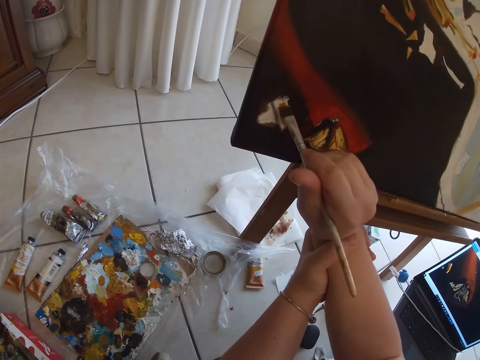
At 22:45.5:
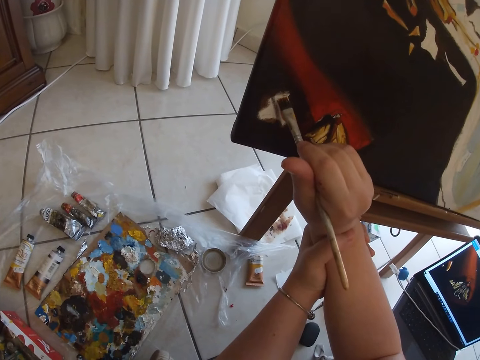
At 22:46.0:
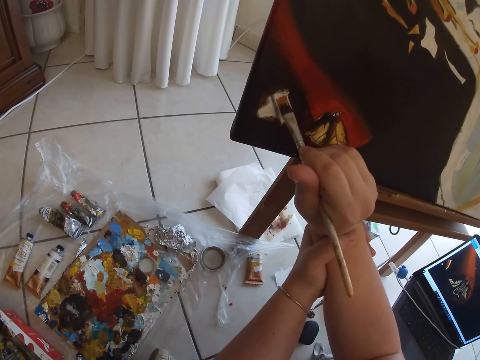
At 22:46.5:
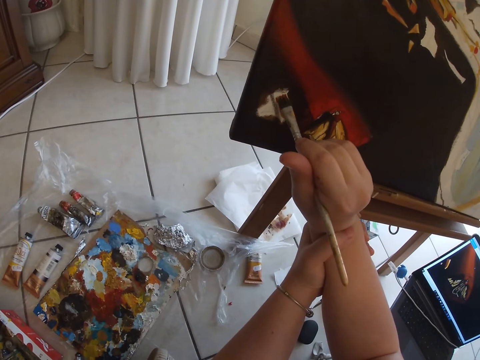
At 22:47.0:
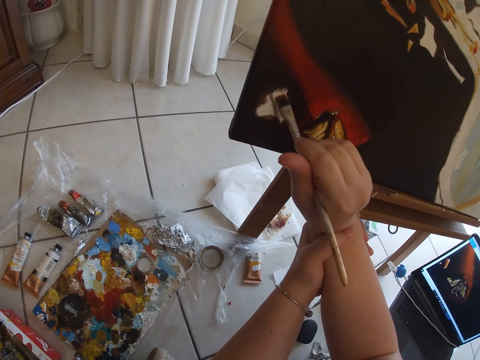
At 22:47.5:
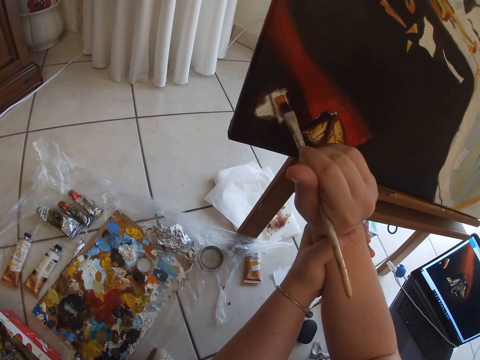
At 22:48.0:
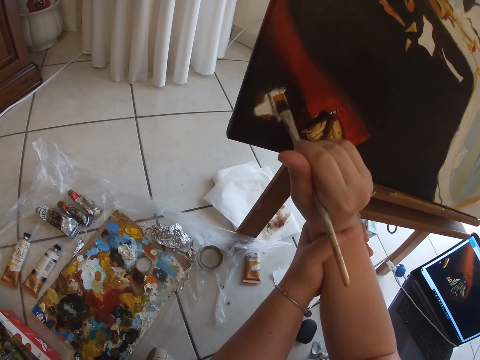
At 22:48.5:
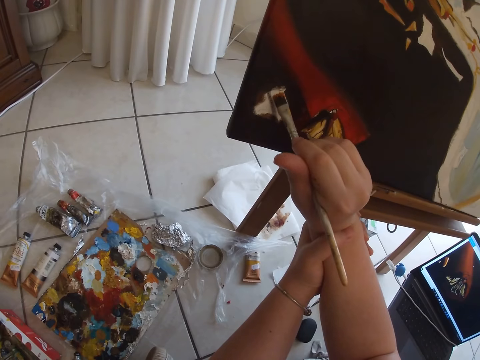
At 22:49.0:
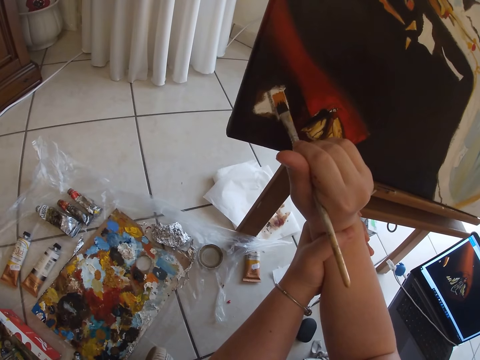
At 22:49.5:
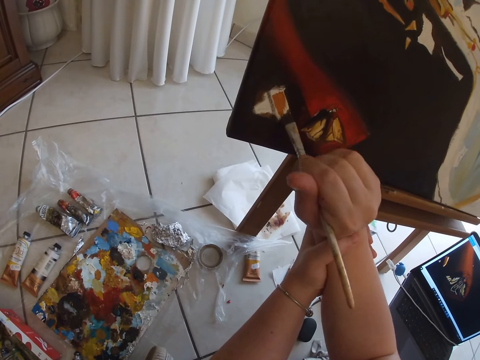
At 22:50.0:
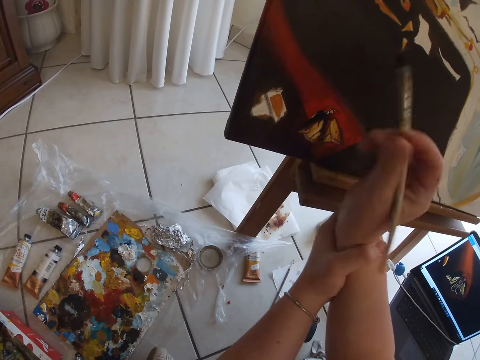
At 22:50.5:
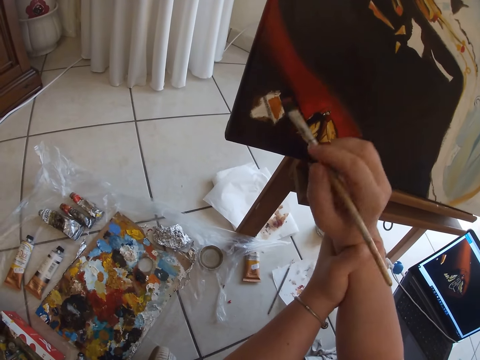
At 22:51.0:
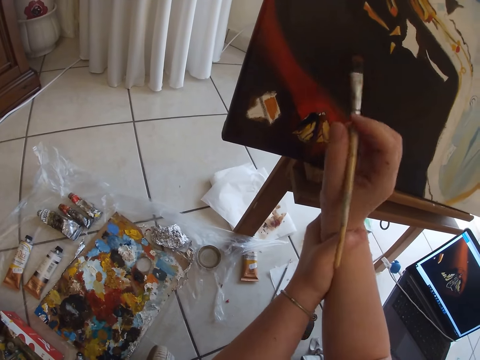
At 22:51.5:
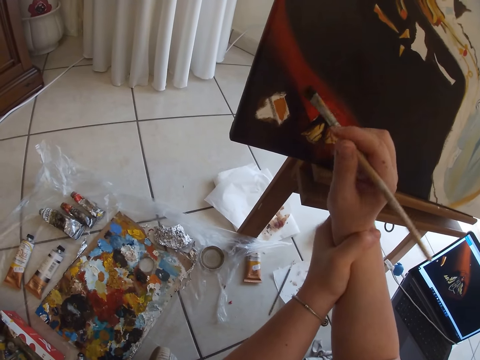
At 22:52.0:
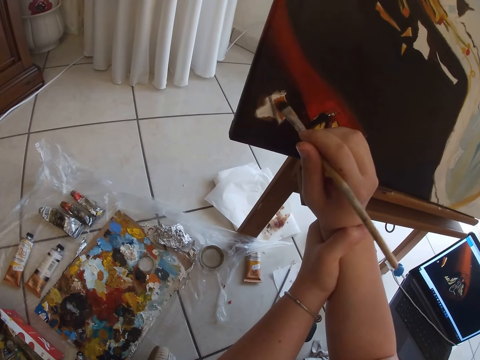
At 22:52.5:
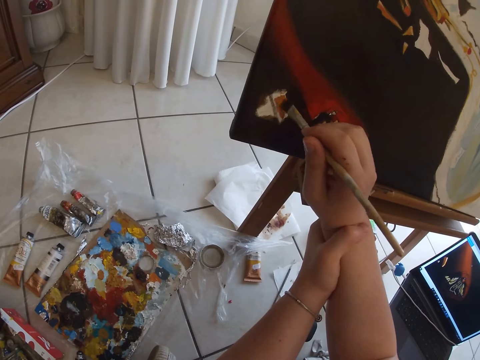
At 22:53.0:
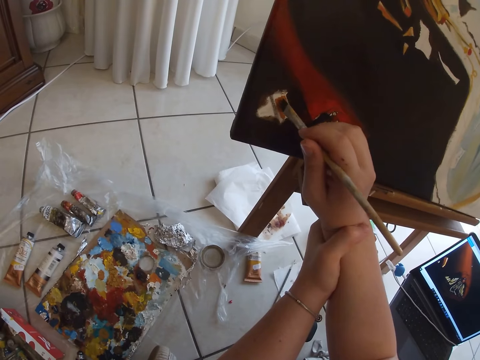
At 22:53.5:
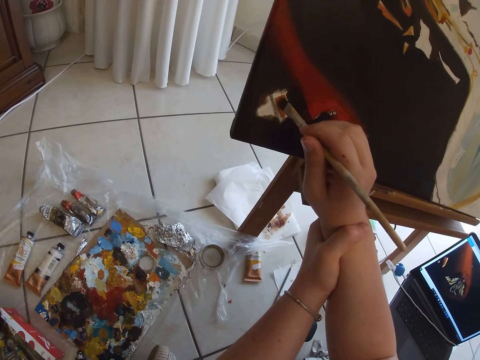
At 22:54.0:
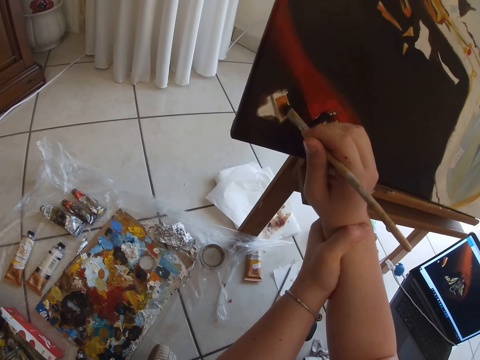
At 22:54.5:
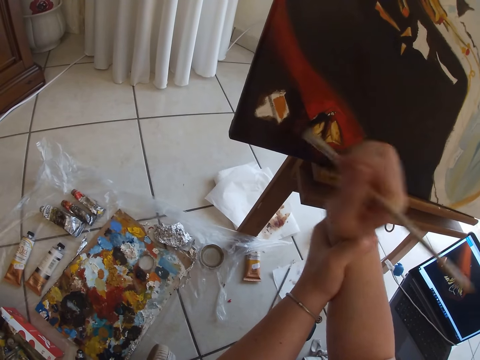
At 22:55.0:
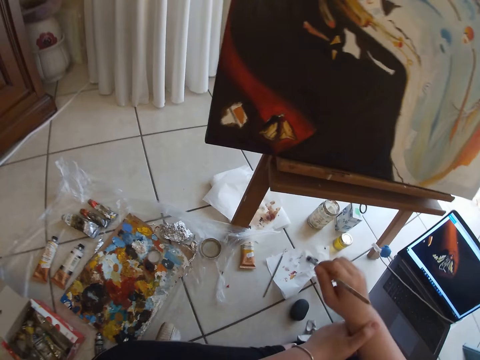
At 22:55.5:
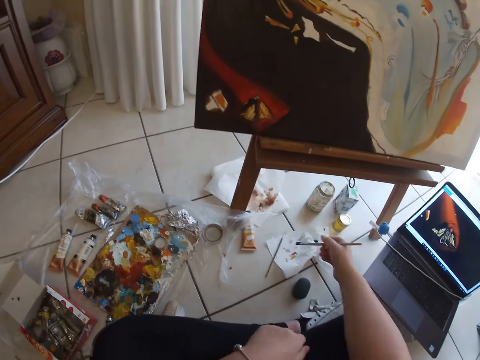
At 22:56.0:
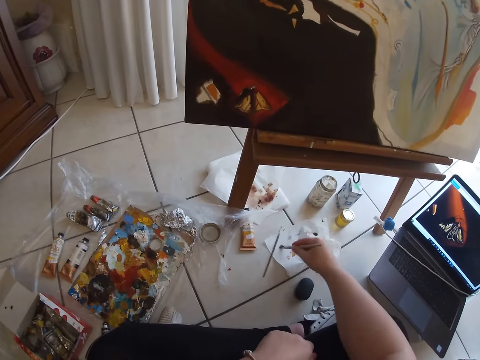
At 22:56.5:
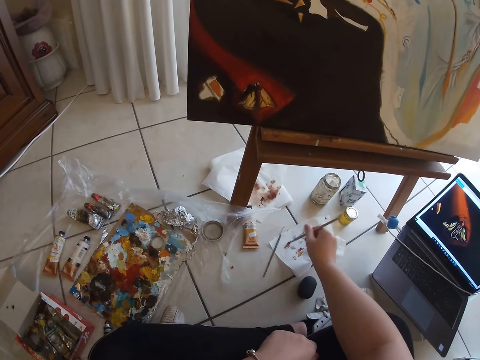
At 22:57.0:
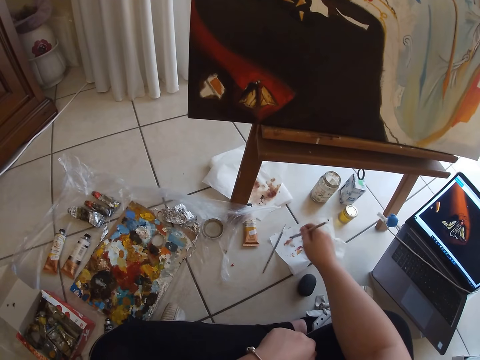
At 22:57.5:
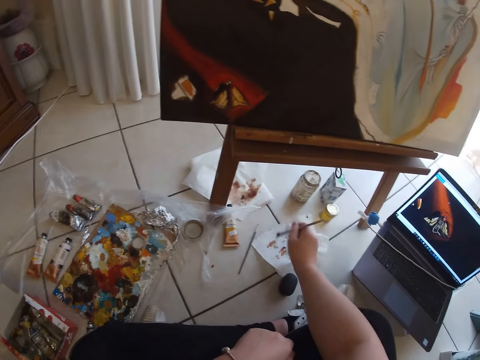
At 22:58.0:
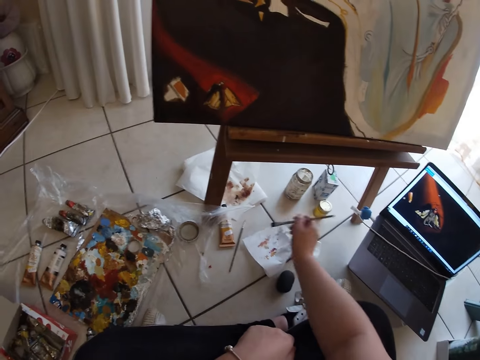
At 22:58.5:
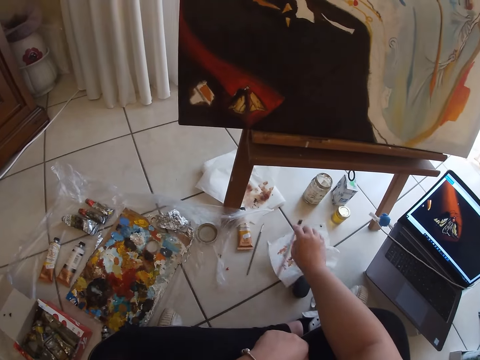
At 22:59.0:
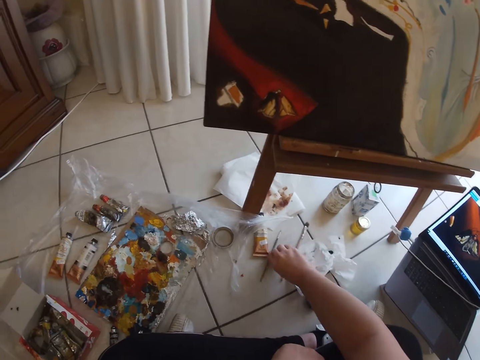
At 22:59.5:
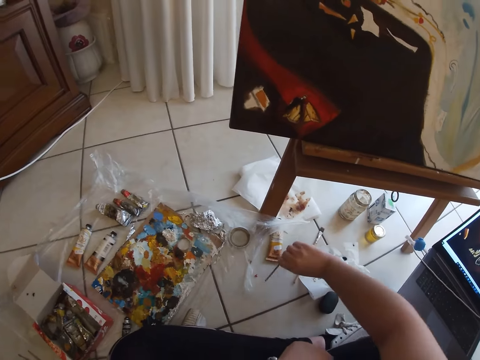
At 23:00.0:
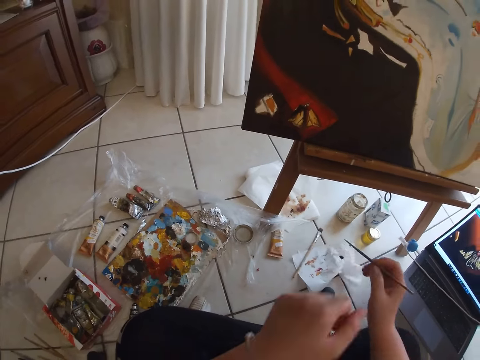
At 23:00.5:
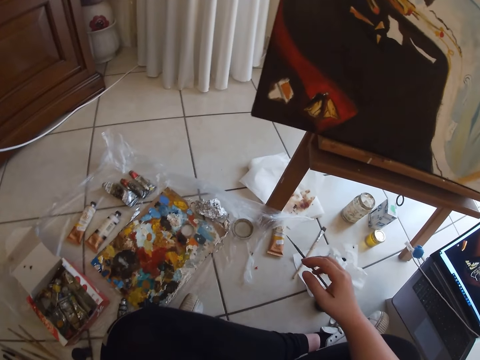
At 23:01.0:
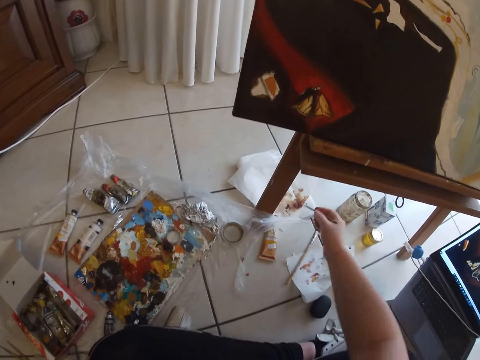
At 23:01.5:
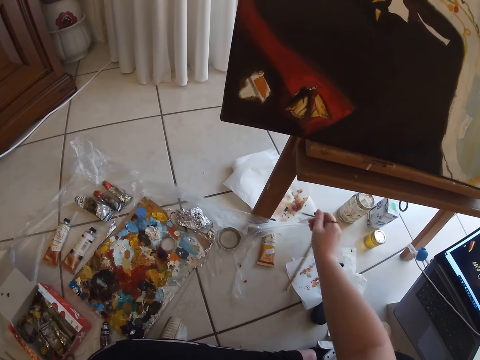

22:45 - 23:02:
The camera wearer strokes the canvas. He paints wall art with the painting brush in his right hand. He removes the painting brush from the painting. He sprinkles the painting brush on a paper on the floor. He drops the painting brush in his right hand on the floor. He picks up another painting brush from the ground with his right hand.

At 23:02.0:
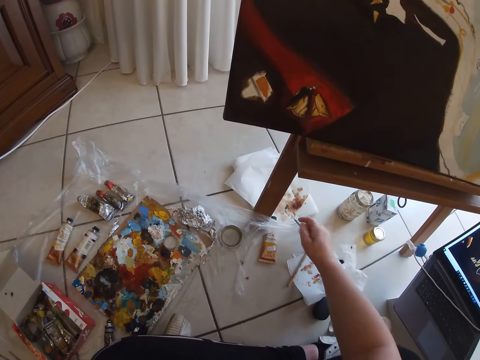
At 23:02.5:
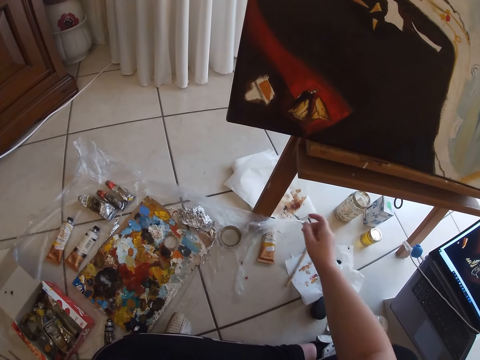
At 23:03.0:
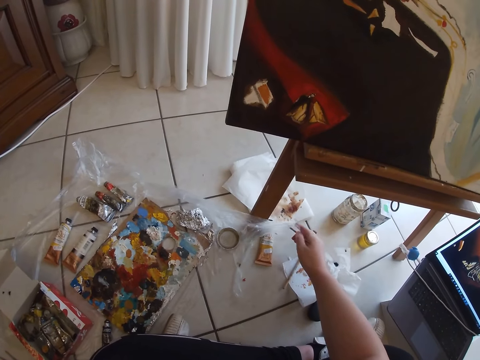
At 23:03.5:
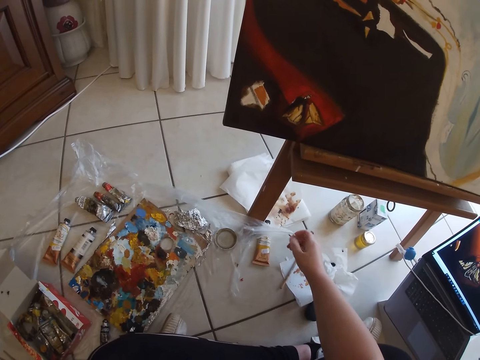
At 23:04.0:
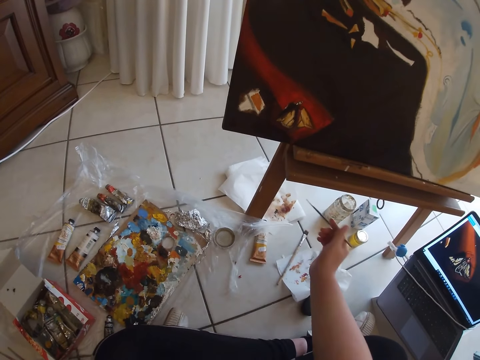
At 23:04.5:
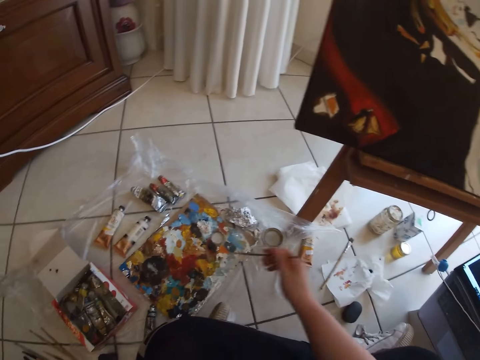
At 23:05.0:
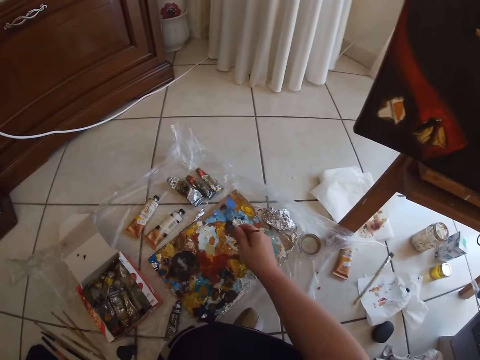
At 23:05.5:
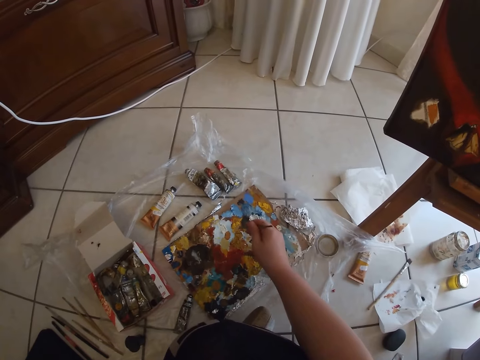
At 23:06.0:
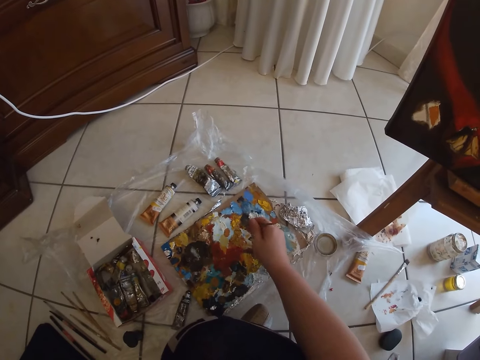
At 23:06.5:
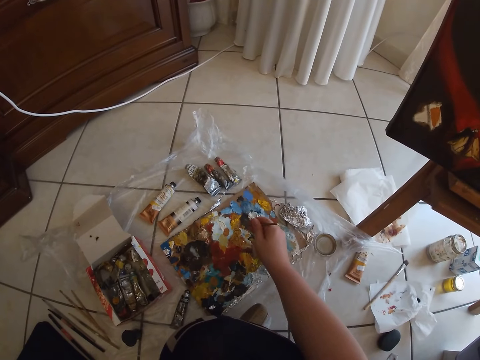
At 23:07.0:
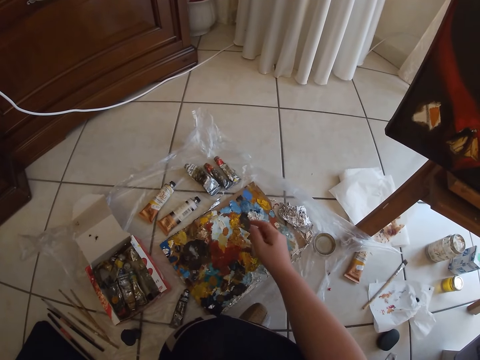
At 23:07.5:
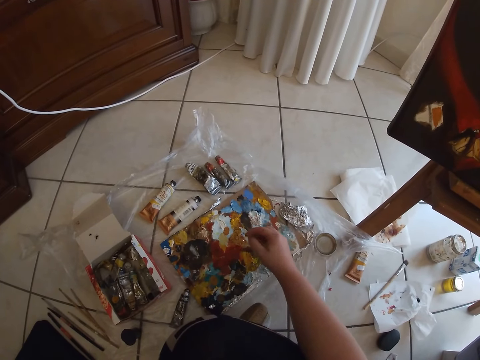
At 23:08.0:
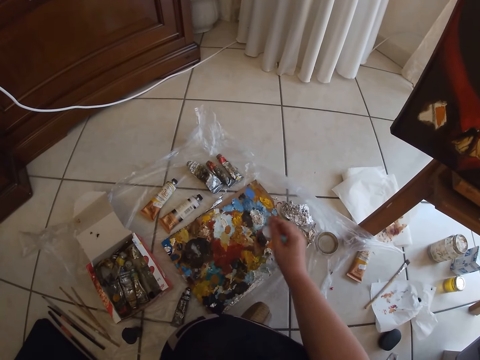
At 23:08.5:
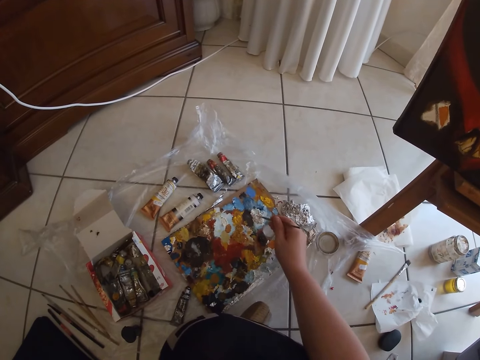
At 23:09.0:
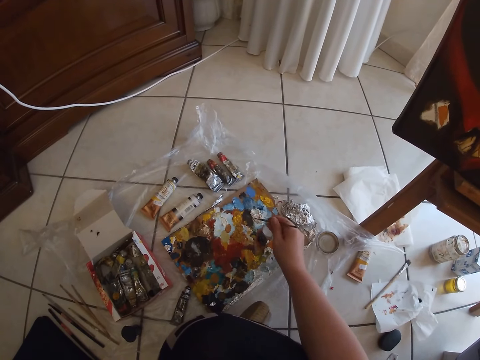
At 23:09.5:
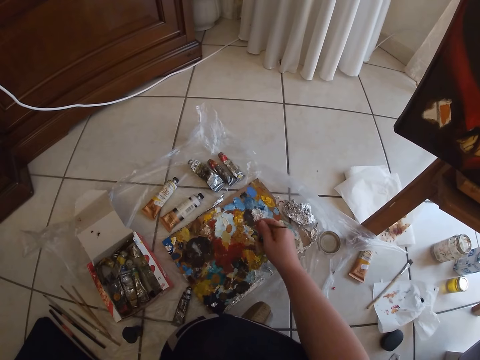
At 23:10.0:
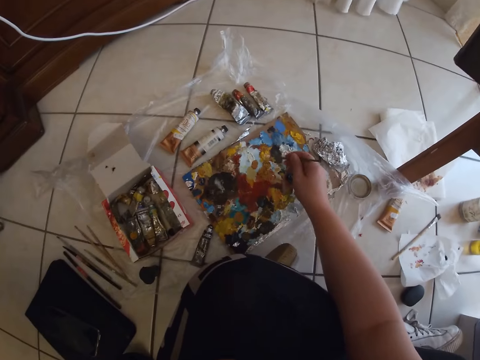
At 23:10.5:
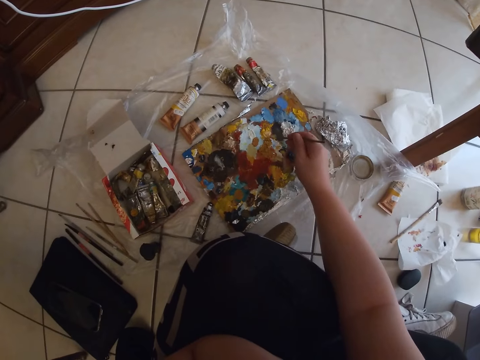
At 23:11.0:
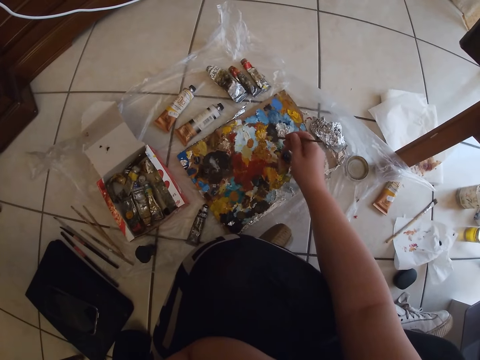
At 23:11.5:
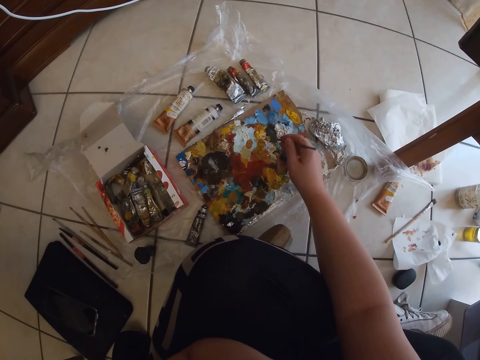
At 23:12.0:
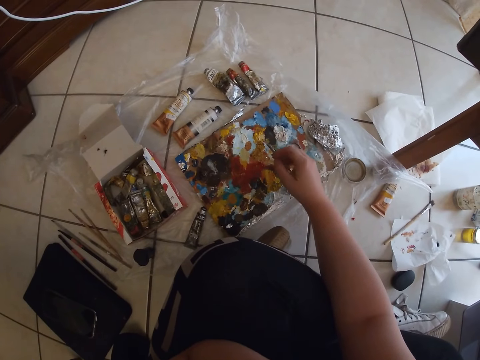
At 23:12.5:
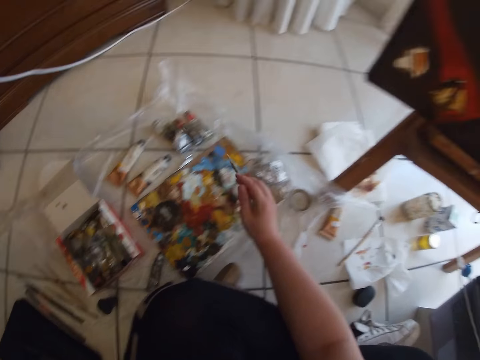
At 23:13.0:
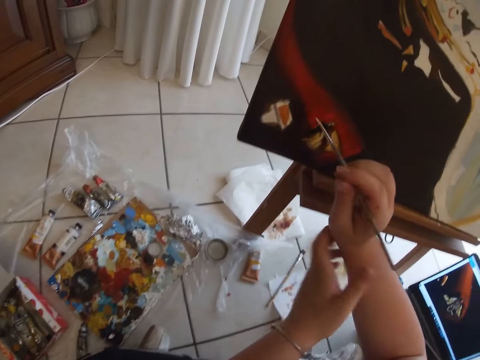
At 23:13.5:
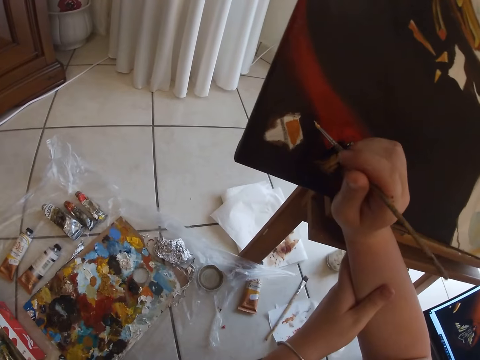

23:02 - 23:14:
The camera wearer sprinkles the painting brush on a paper on the floor. He dips the painting brush in his right hand on a paint on the floor. He removes the painting brush from the paint.
